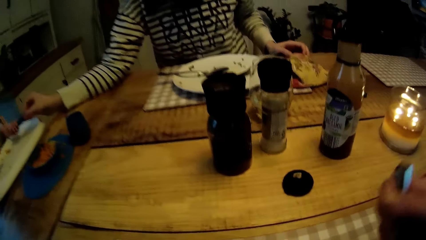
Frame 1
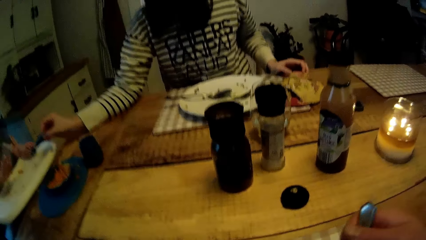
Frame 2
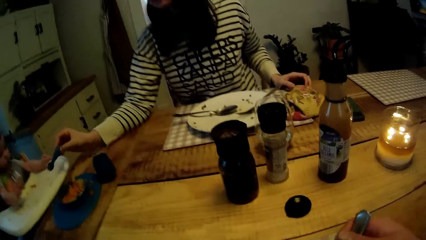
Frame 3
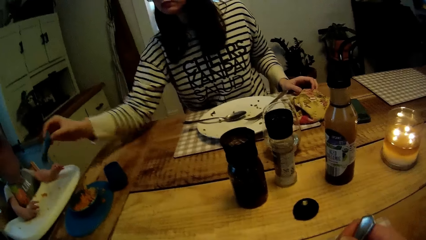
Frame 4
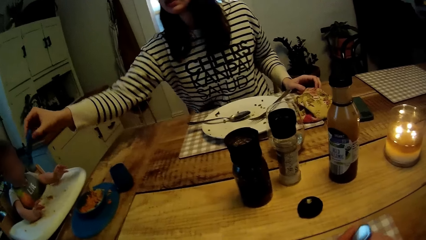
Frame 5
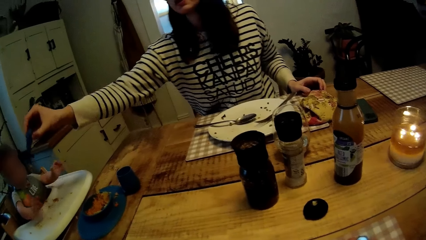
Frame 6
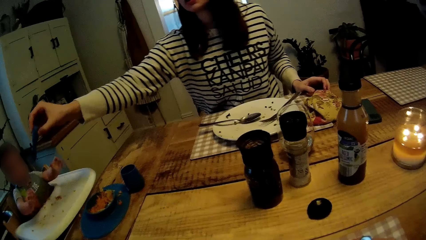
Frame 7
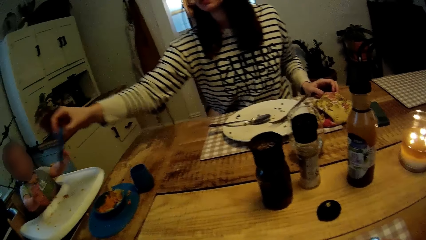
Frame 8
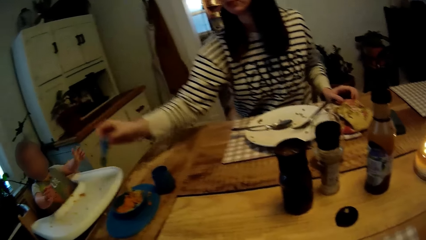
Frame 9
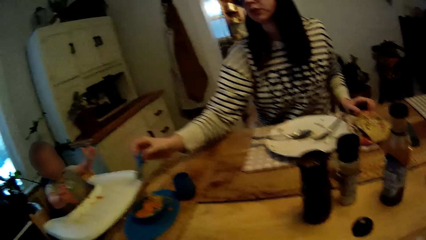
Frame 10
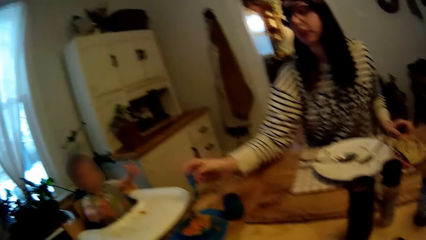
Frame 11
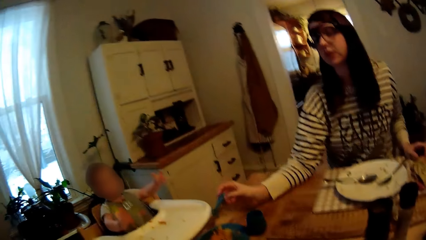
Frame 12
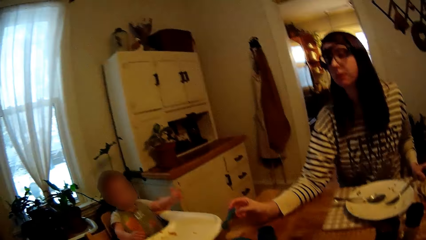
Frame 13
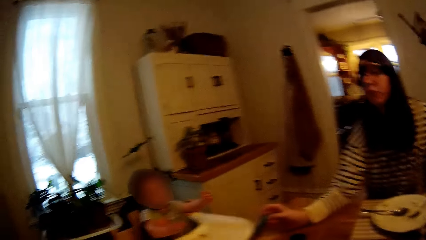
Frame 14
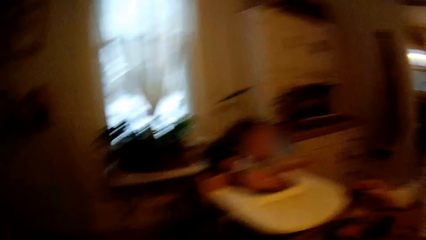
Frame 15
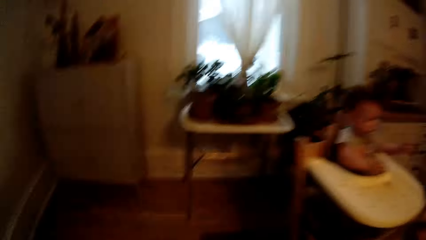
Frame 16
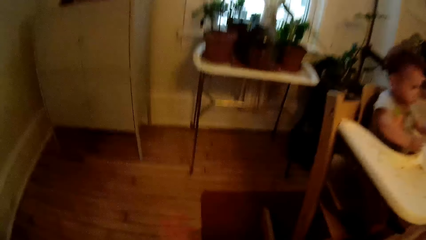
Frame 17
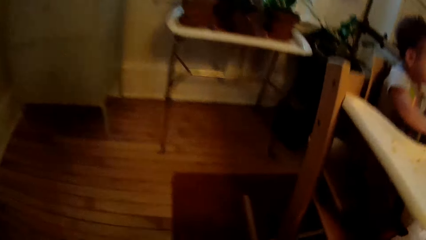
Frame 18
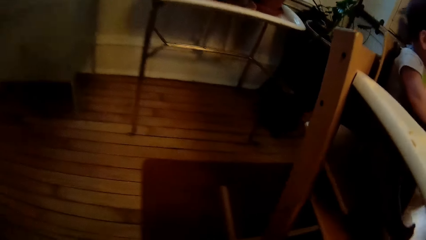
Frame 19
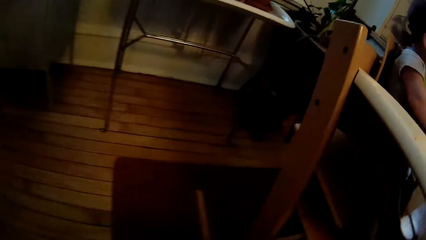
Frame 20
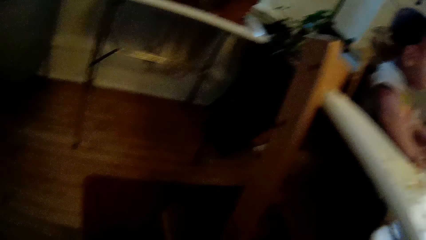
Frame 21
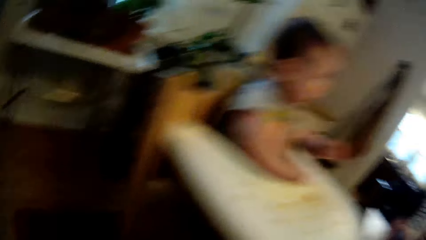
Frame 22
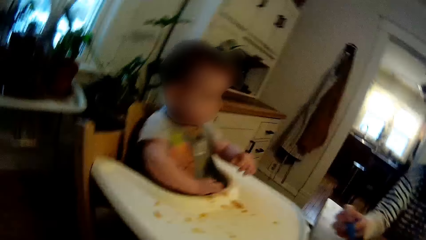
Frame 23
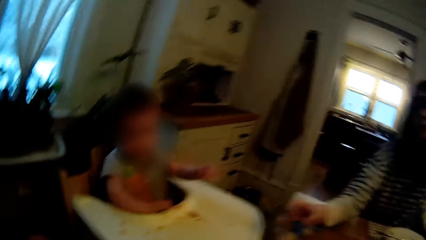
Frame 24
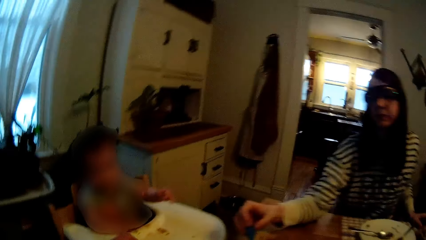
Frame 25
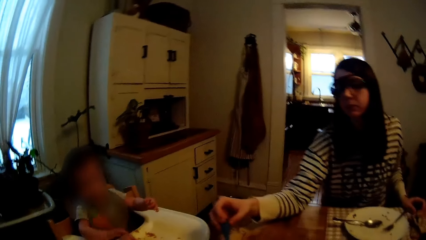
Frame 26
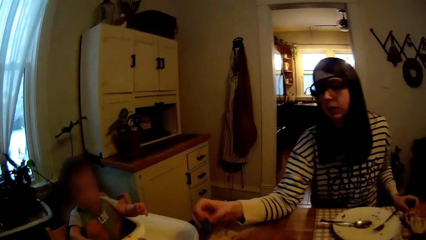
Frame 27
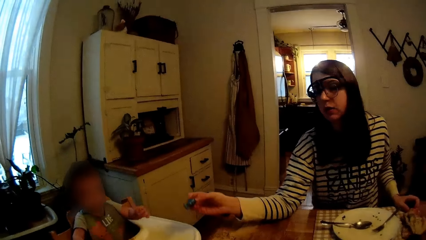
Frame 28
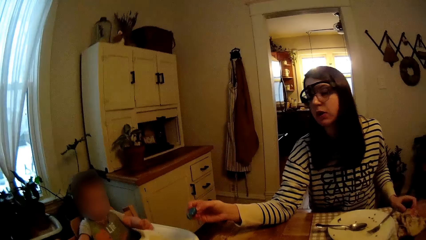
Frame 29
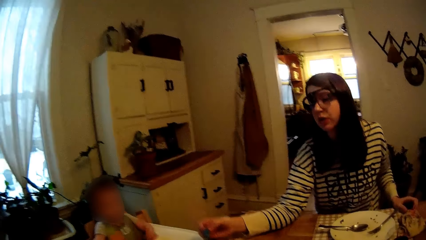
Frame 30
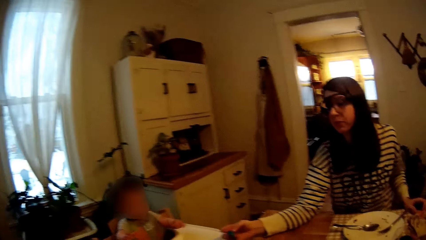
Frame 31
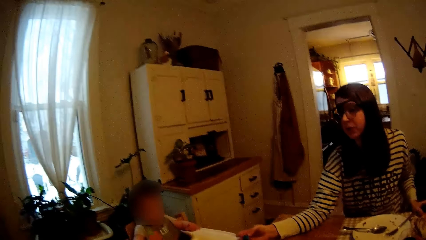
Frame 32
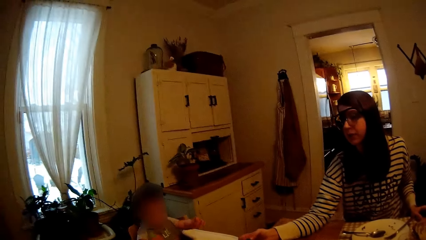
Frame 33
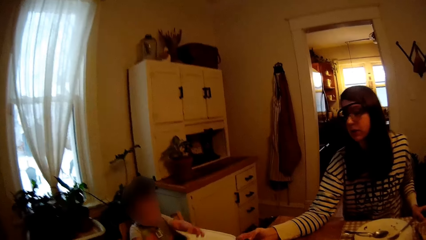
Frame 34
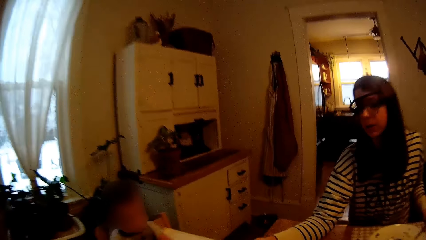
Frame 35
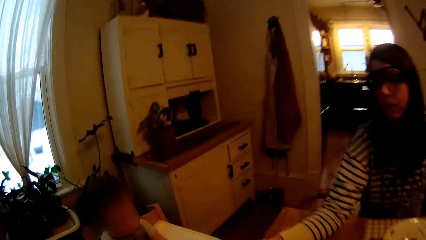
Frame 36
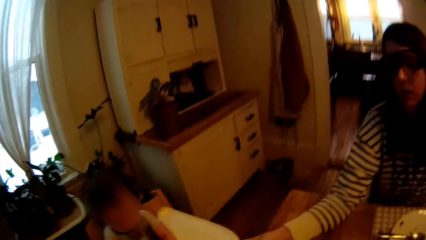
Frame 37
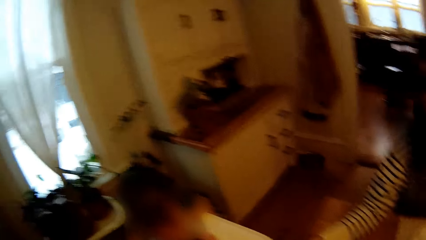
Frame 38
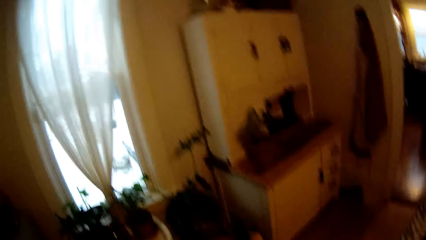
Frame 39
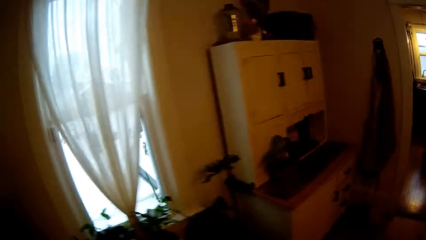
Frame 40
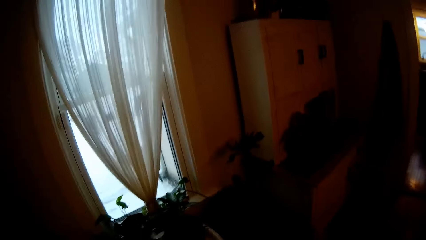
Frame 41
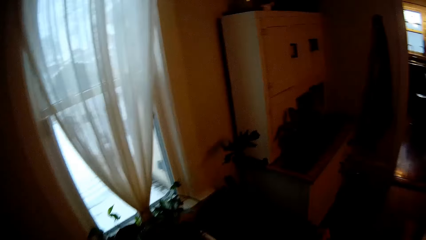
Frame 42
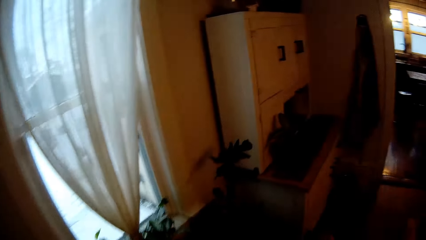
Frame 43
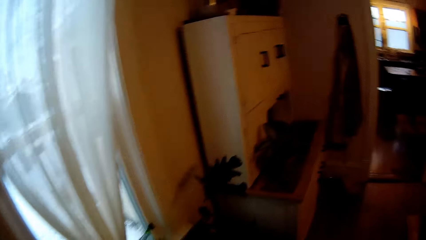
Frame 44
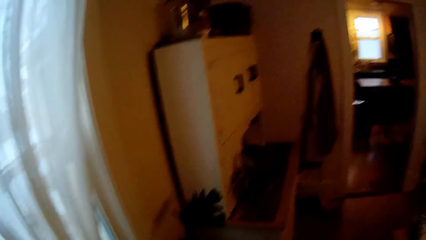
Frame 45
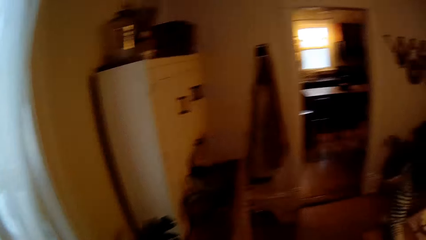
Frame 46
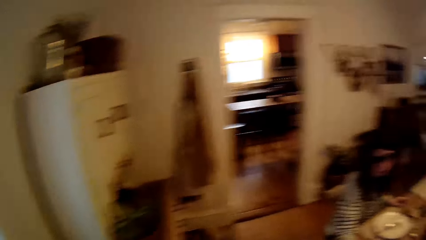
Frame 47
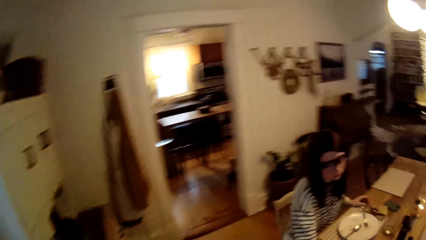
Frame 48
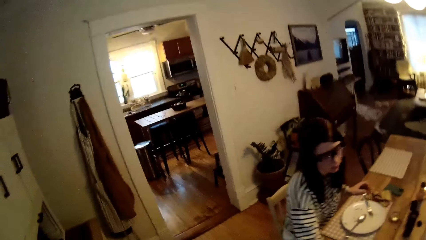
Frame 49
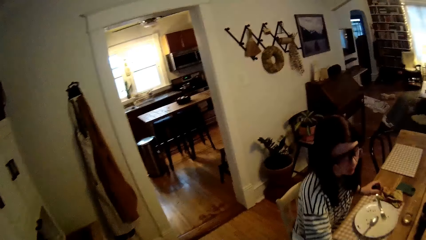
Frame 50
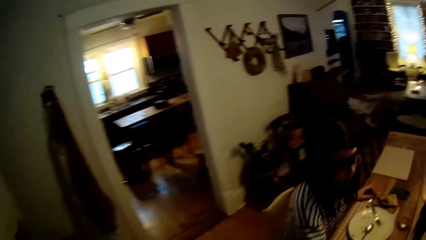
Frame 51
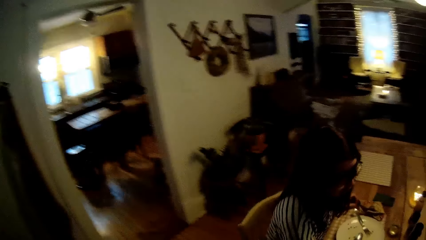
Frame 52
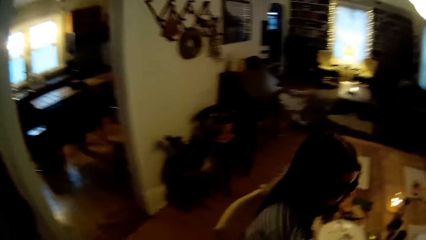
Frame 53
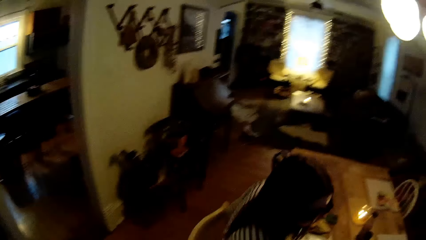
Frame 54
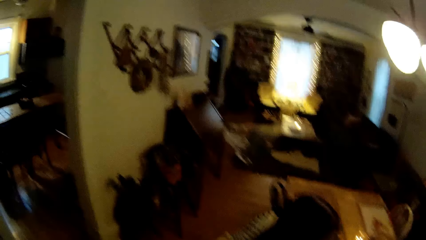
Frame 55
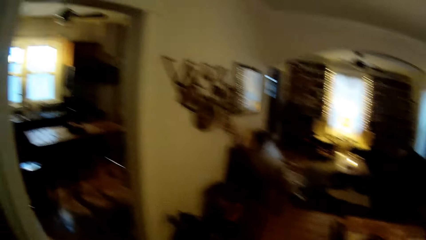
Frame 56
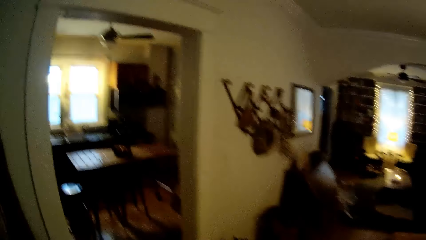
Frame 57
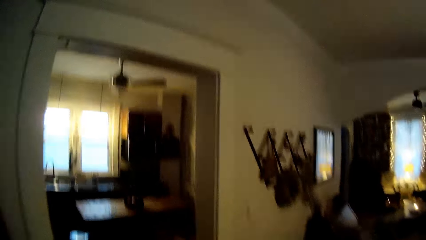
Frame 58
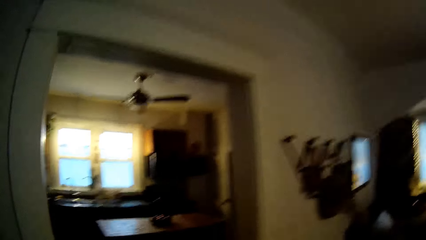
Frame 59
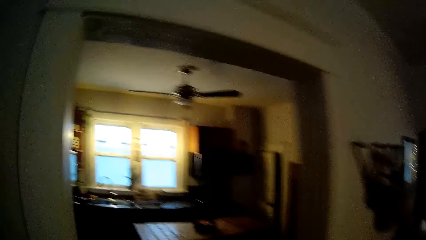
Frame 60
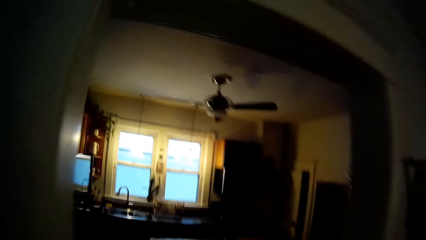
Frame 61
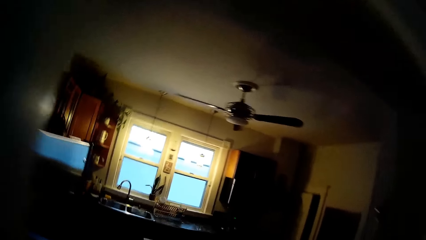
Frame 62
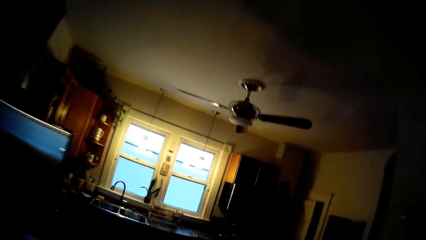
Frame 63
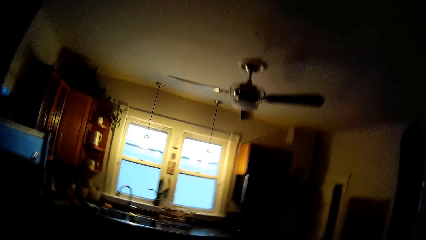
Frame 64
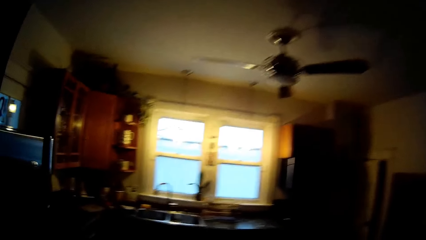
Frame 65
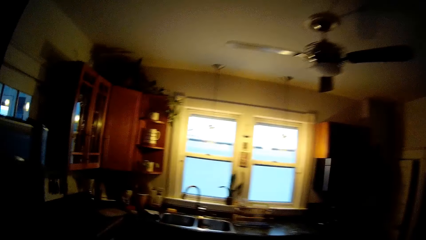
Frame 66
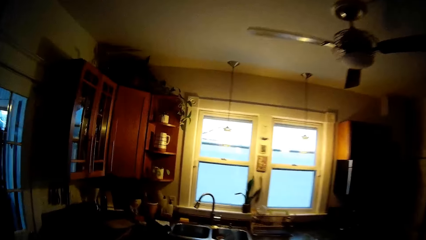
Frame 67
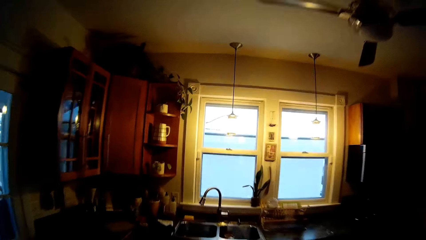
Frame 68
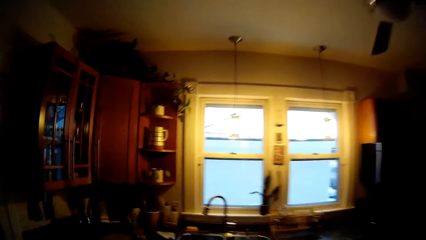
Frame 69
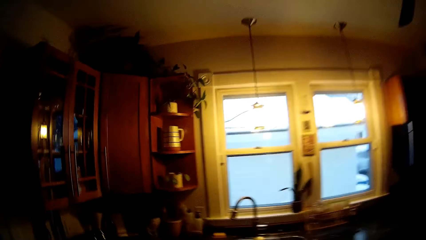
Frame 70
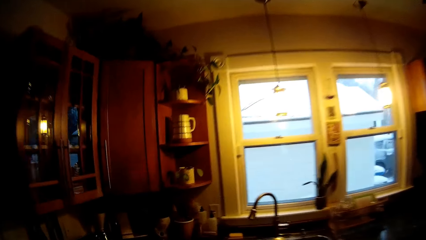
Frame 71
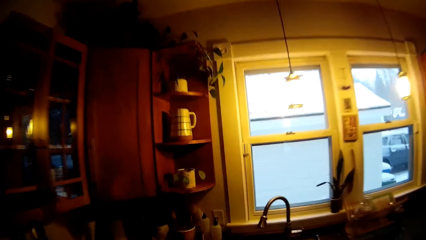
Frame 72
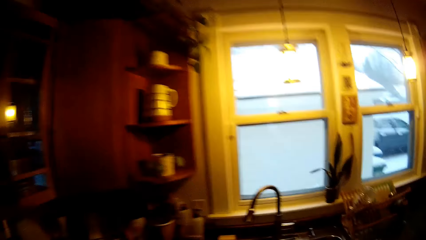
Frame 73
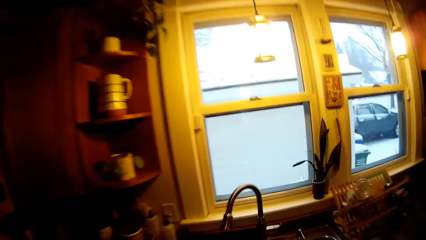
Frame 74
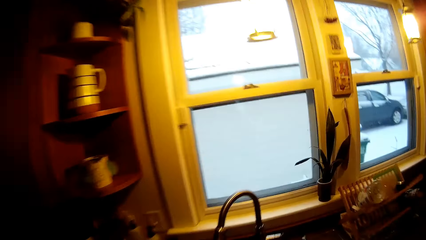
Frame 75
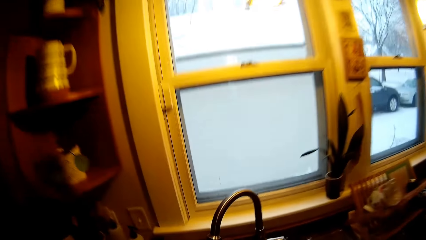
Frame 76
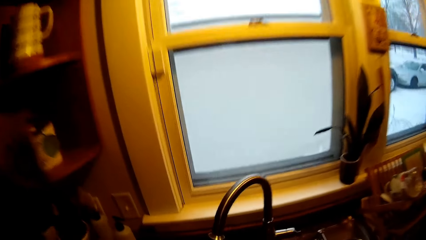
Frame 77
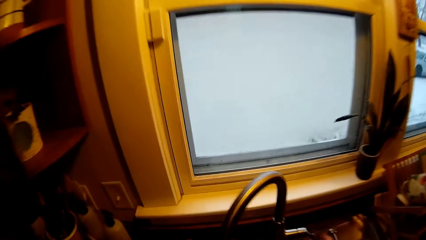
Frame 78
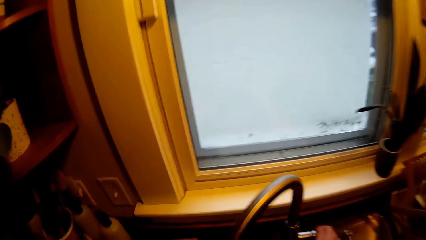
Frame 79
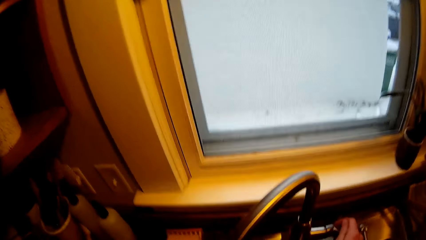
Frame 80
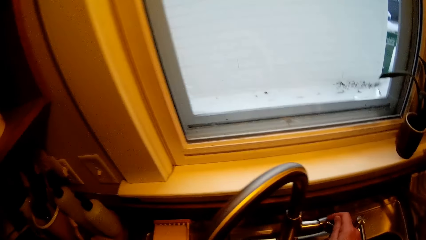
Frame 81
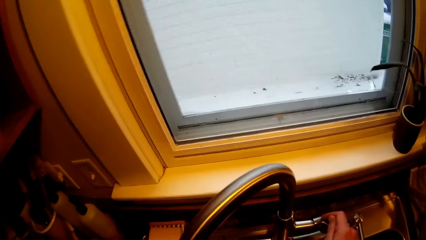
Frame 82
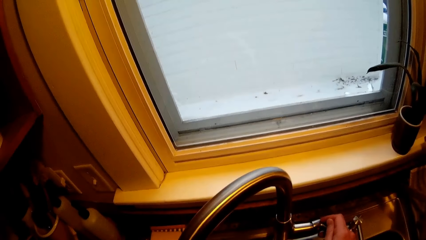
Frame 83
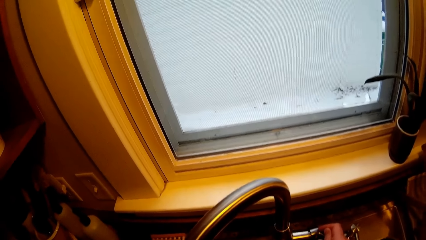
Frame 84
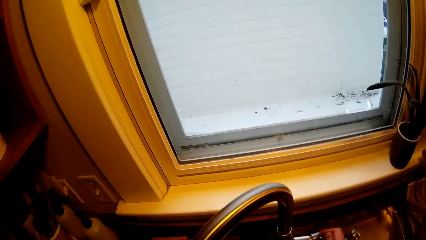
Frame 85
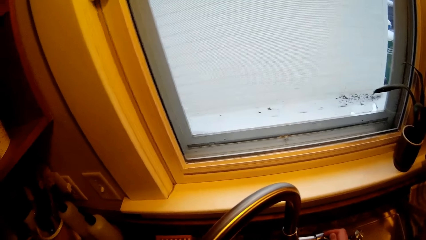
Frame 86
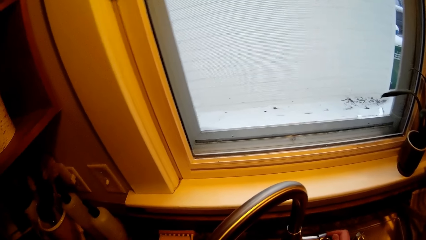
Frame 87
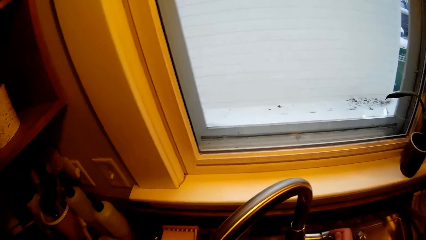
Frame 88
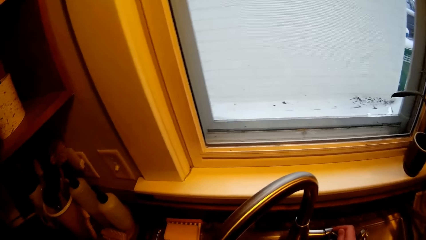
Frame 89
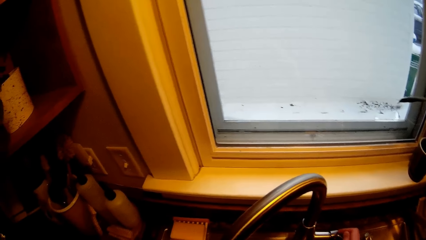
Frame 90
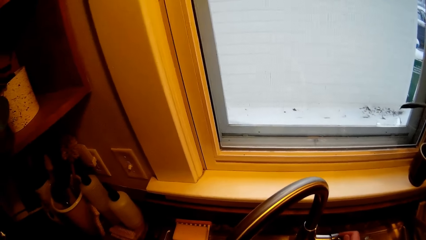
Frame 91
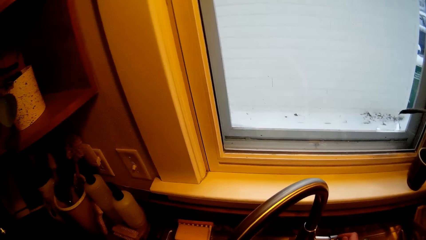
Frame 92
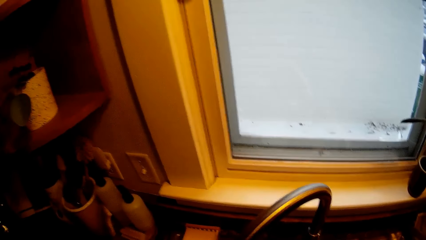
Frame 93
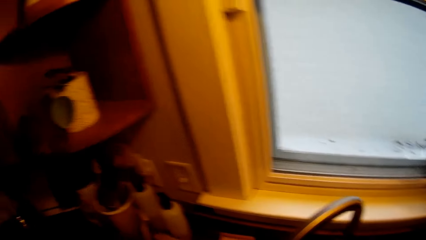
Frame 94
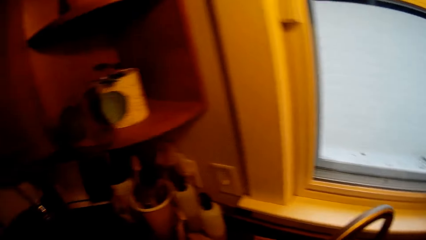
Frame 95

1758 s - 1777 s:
The camera wearer interacts with the woman and eats food. The woman places her right arm onto the table. The camera wearer stands up. He picks up the second spoon from the floor with his left hand. He walks towards the kitchen. He turns on the faucet with his right hand.
